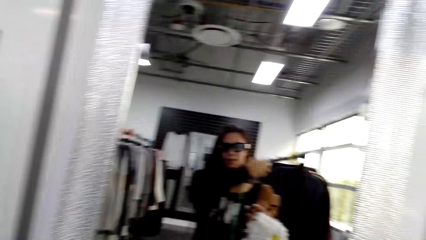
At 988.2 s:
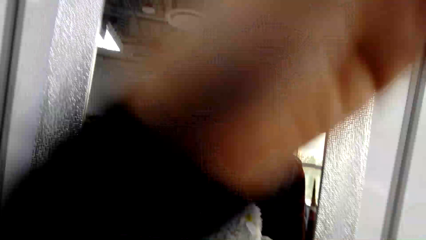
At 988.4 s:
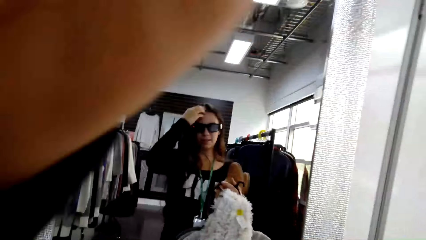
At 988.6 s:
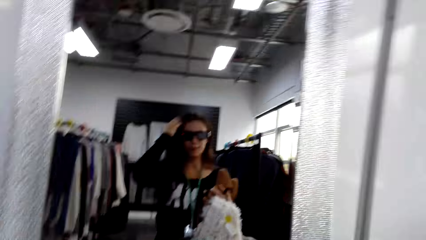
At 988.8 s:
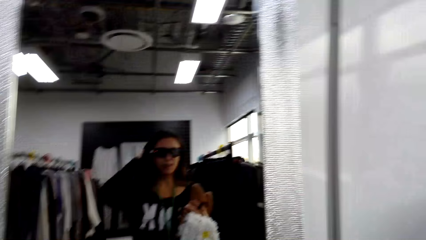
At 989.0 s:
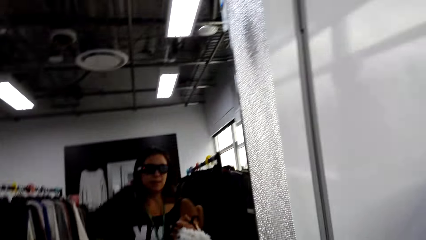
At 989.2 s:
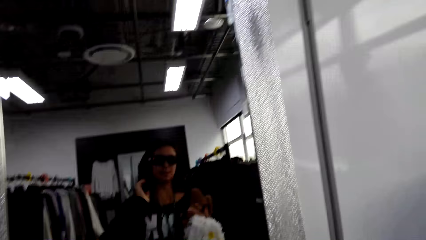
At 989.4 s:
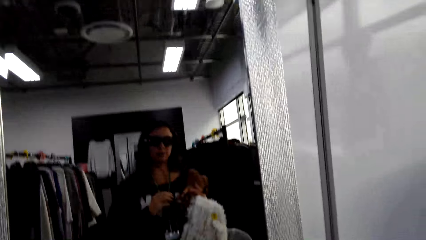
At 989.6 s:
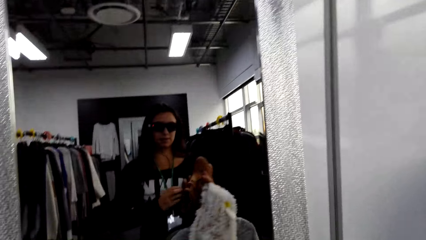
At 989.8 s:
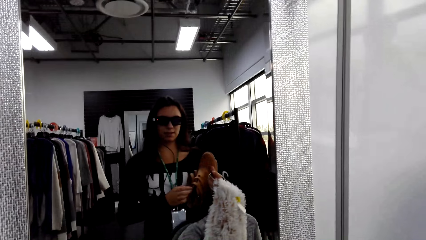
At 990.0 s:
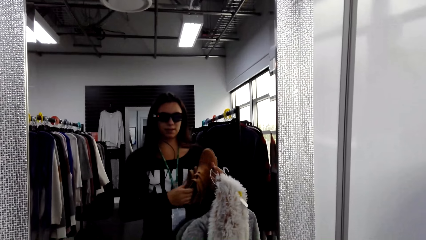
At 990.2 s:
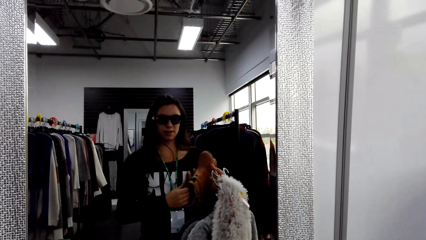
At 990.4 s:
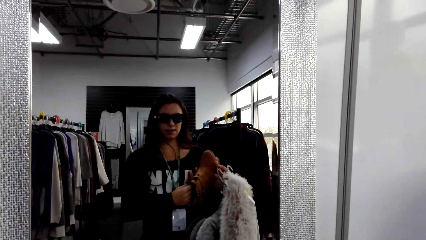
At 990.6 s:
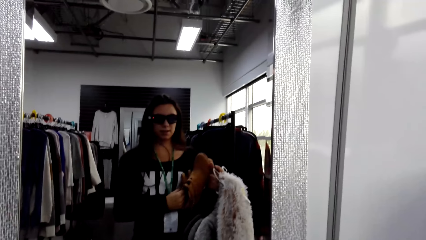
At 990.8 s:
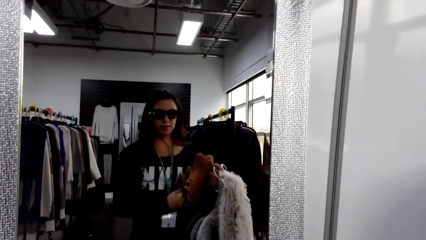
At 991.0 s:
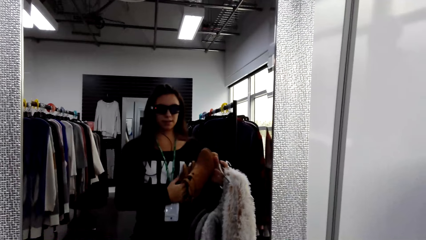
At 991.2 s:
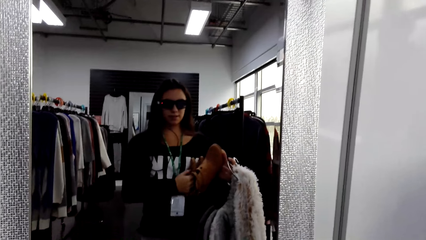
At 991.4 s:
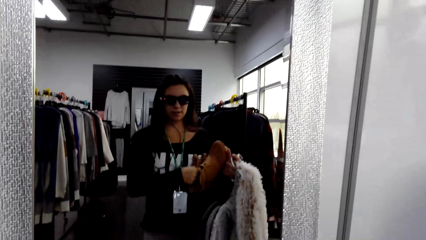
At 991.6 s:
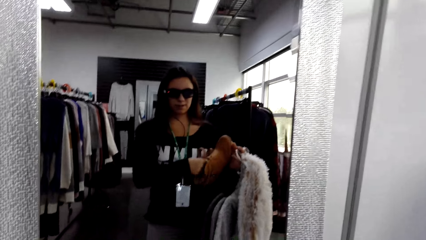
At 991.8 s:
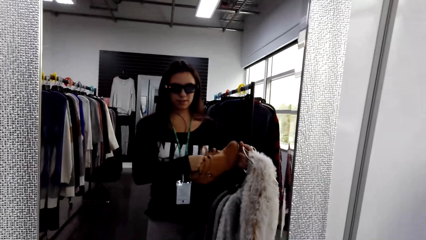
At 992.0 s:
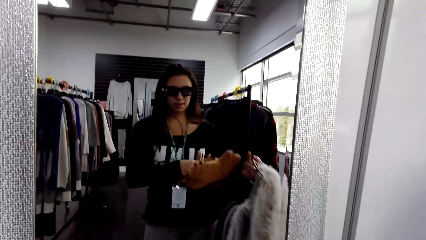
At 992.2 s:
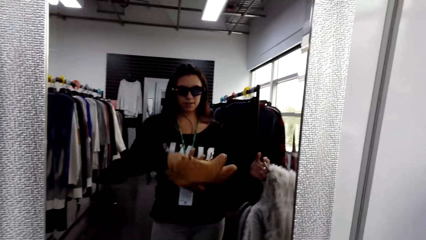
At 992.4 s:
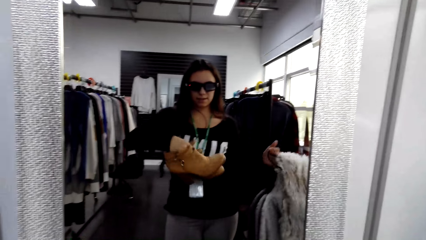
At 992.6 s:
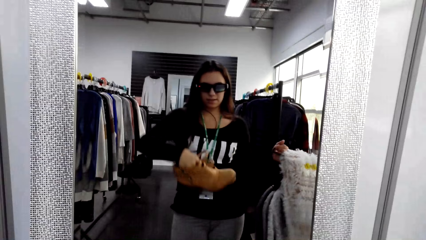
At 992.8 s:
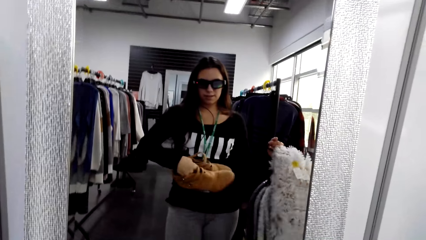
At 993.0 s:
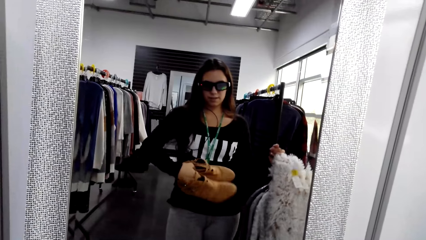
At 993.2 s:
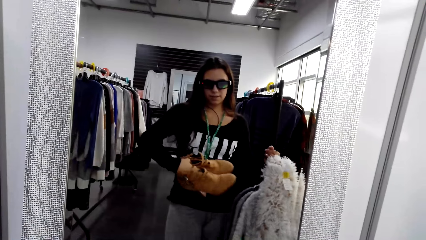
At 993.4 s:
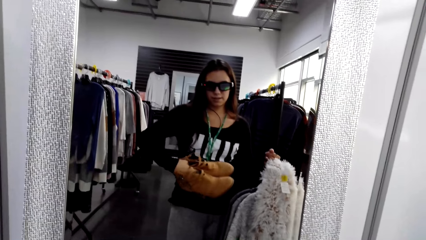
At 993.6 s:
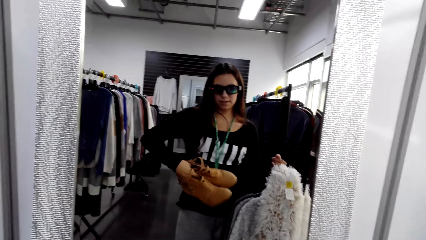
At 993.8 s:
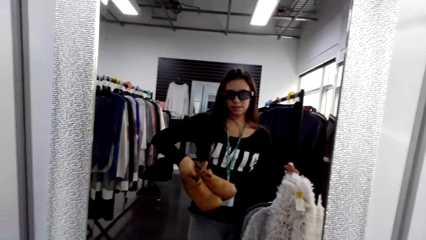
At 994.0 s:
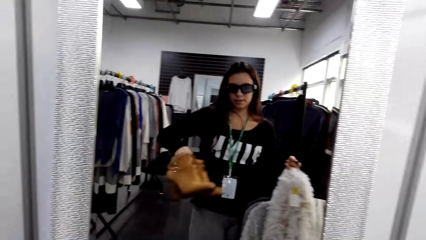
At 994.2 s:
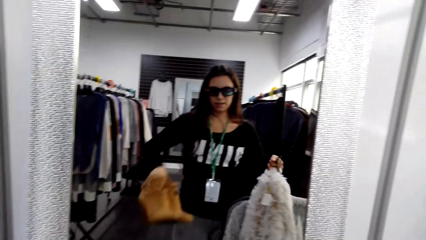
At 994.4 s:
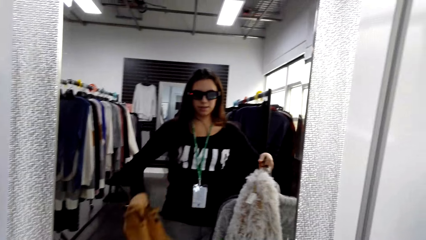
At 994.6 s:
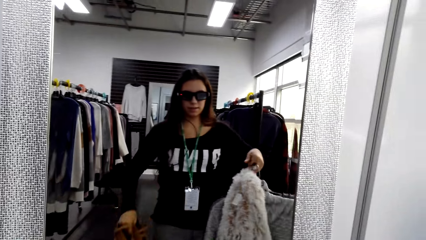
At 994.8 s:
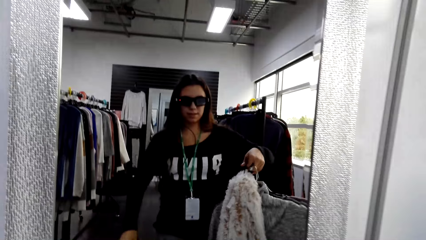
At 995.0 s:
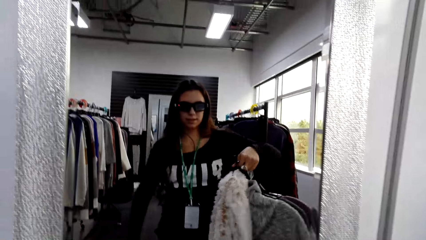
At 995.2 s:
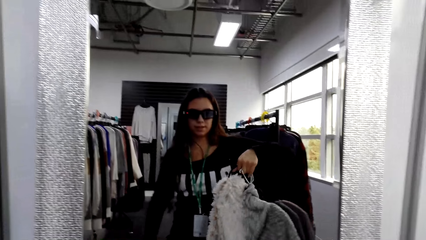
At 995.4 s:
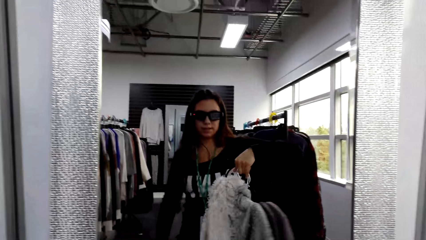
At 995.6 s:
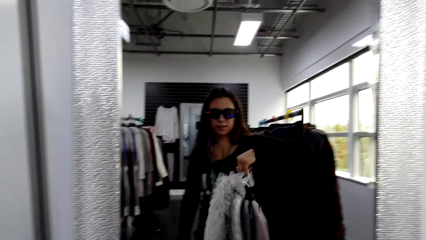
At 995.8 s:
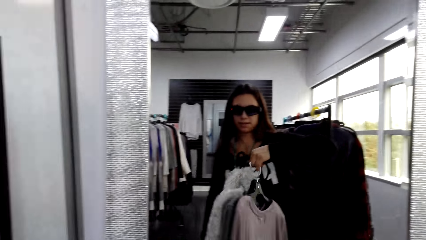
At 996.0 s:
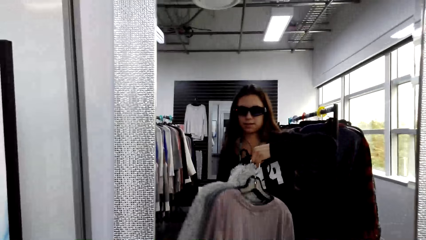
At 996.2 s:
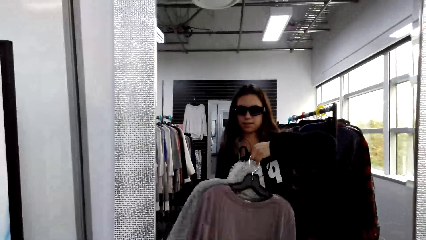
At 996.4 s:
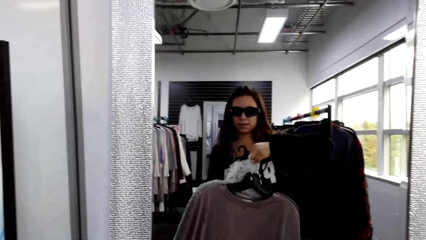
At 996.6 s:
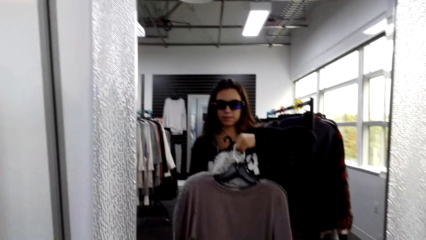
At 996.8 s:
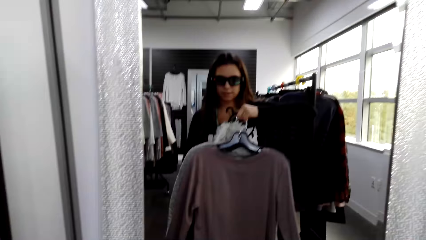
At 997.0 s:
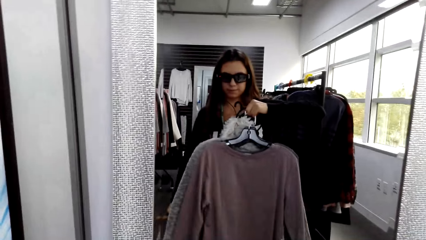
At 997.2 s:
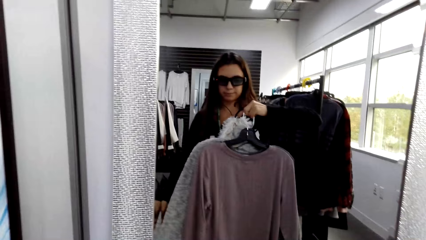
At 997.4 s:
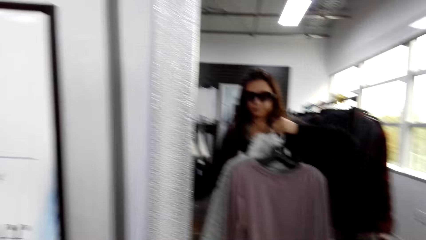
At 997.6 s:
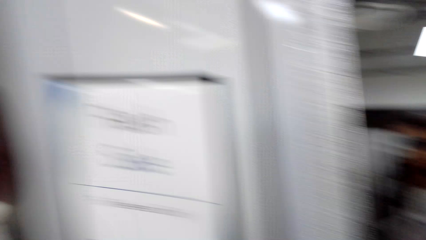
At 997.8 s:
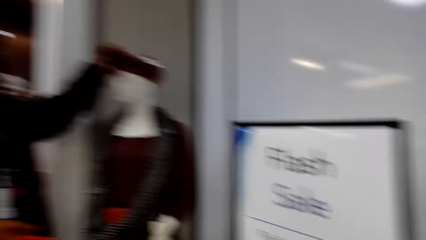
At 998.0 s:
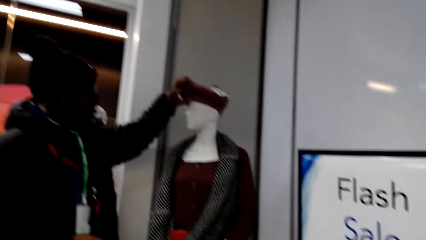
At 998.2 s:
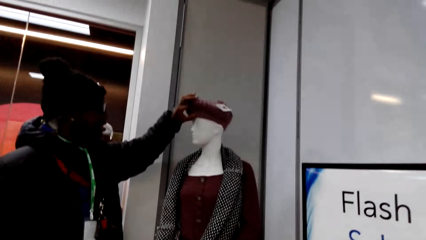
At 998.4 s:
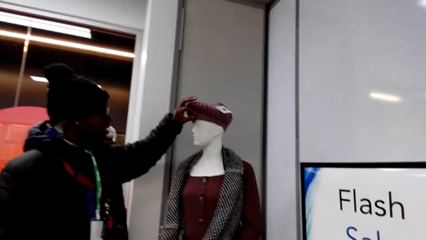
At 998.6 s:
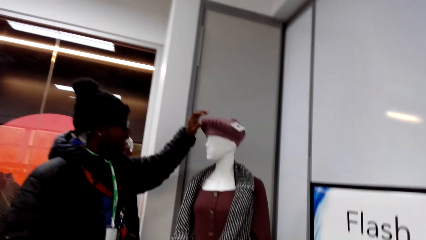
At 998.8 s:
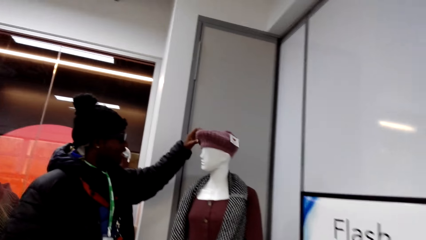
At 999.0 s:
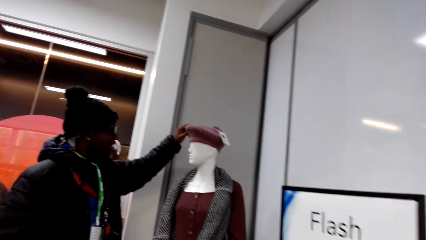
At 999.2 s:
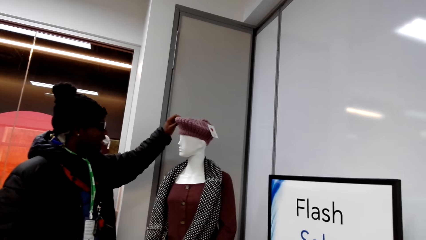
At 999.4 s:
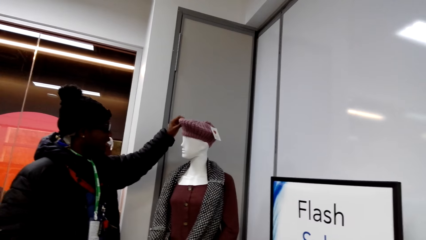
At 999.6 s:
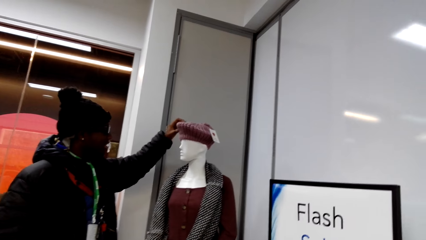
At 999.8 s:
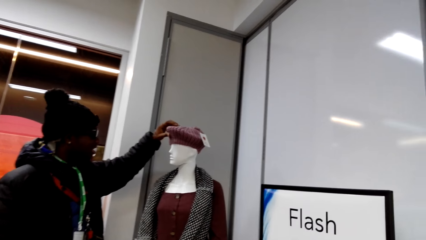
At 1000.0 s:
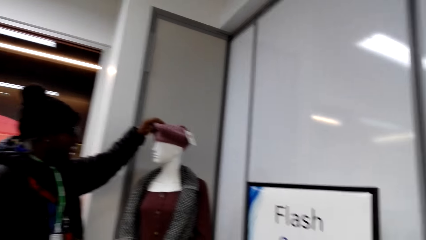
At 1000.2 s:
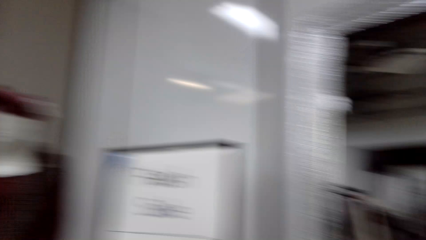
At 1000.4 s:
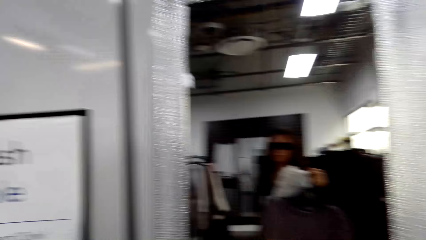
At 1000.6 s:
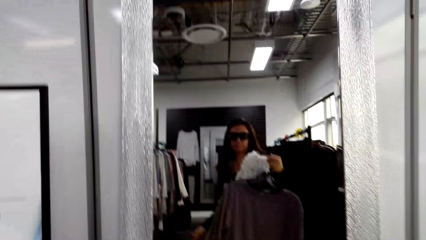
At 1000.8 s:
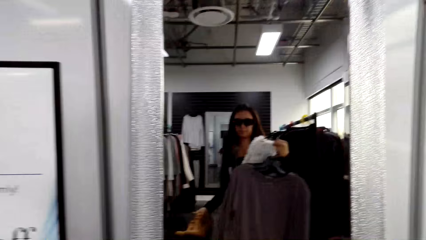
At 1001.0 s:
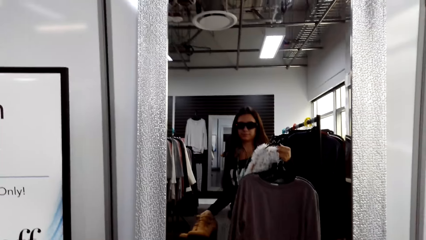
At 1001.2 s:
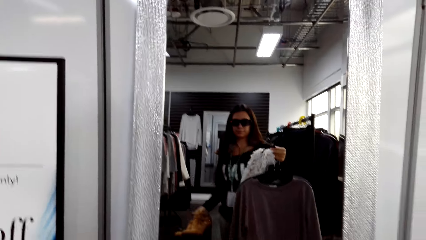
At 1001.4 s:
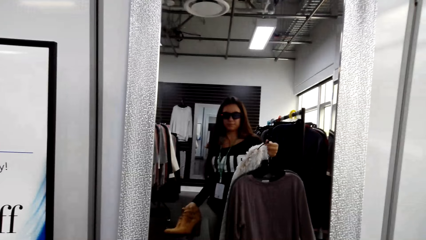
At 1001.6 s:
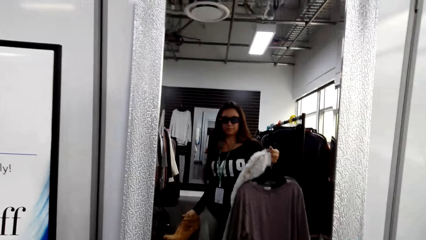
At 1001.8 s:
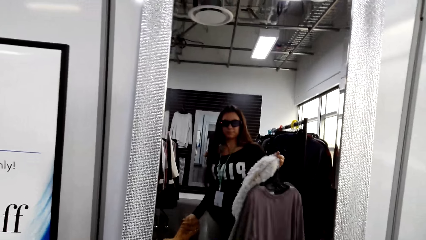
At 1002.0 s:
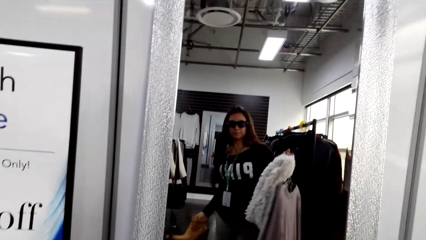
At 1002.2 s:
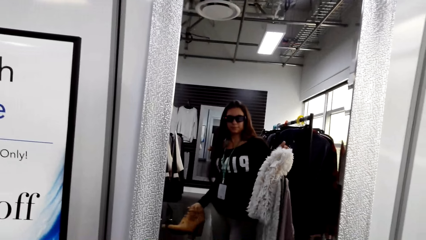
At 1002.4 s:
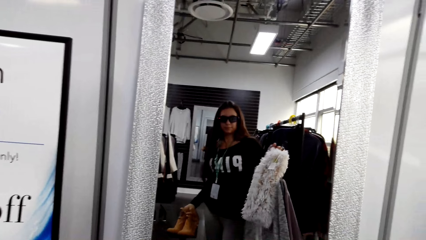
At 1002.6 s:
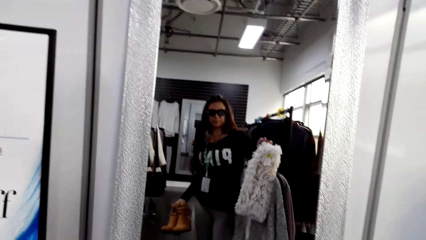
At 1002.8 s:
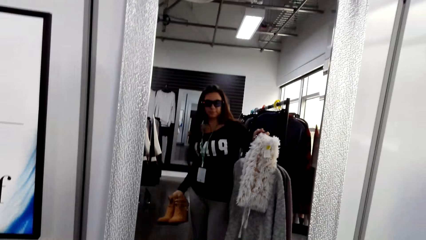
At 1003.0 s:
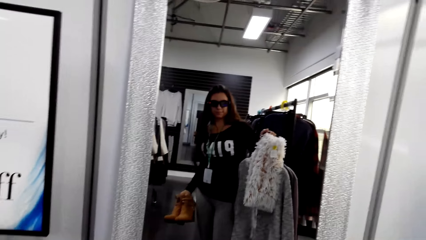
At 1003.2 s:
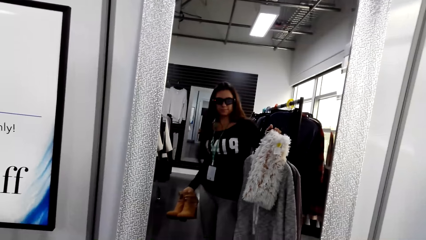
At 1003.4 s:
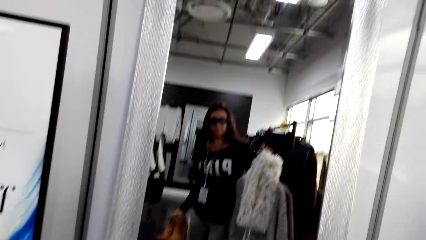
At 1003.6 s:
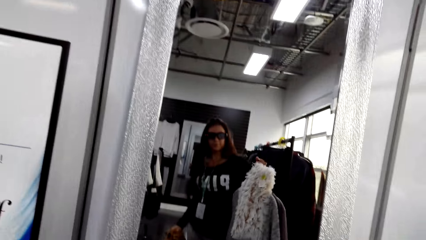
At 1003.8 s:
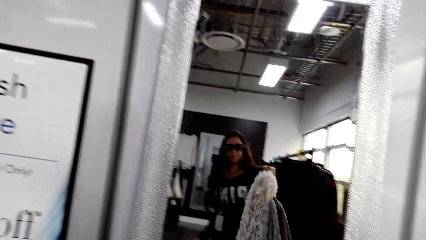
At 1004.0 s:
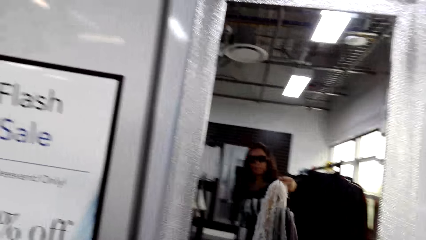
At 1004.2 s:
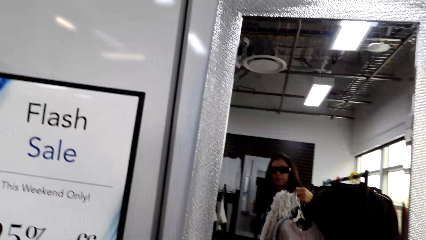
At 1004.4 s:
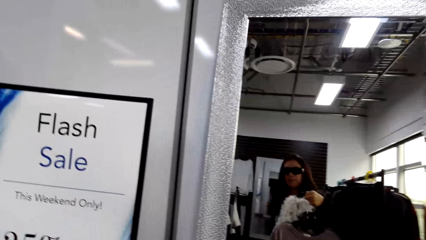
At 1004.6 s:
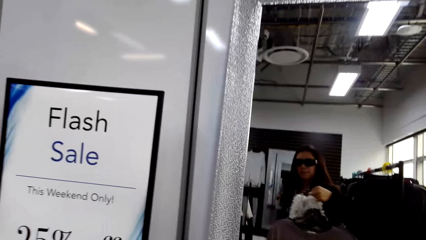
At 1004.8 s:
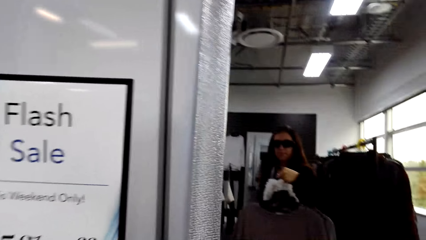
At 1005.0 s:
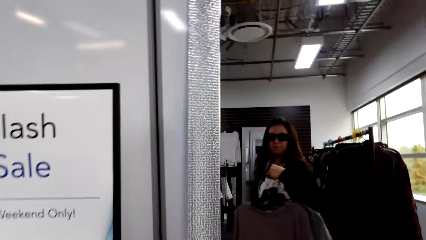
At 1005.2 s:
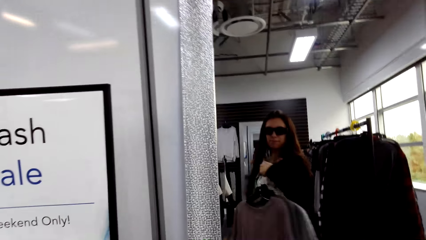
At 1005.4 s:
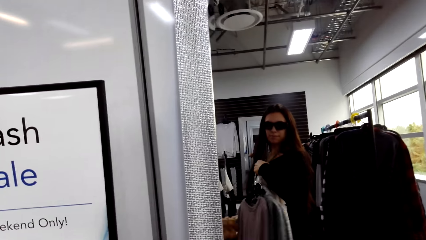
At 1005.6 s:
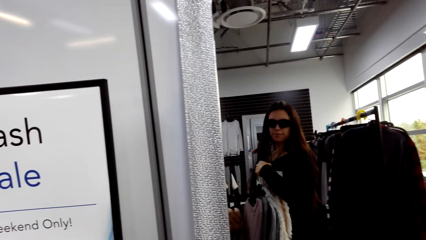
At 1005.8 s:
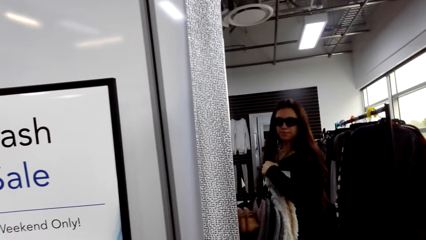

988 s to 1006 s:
The camera wearer looks around the store. She looks at the clothes in the mirror. She looks at herself on the mirror.
